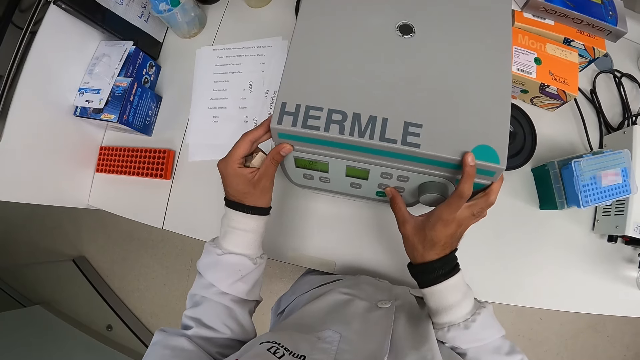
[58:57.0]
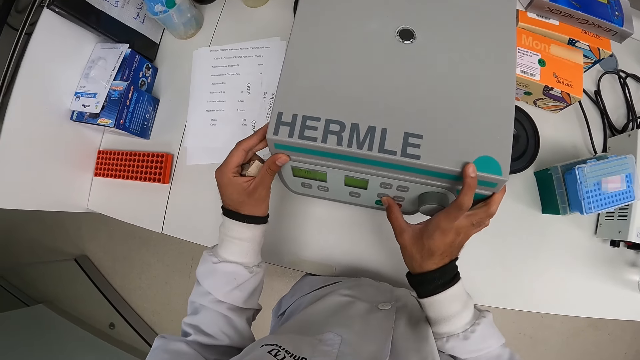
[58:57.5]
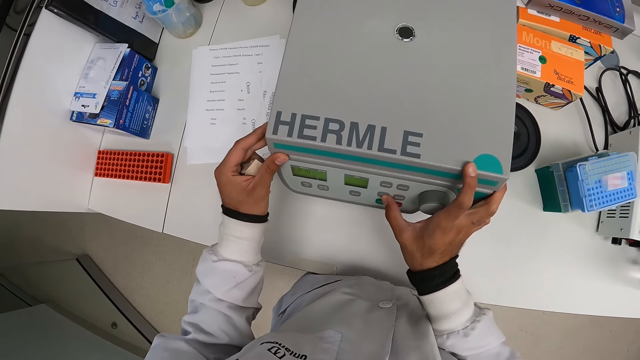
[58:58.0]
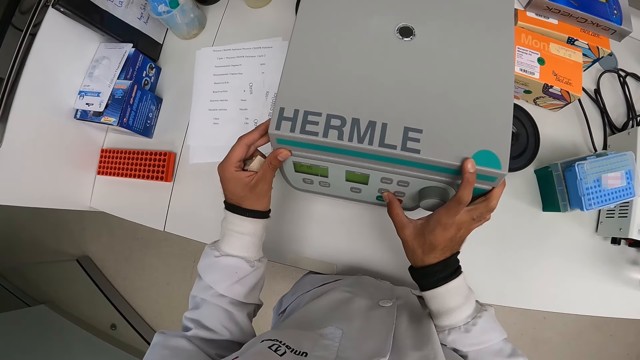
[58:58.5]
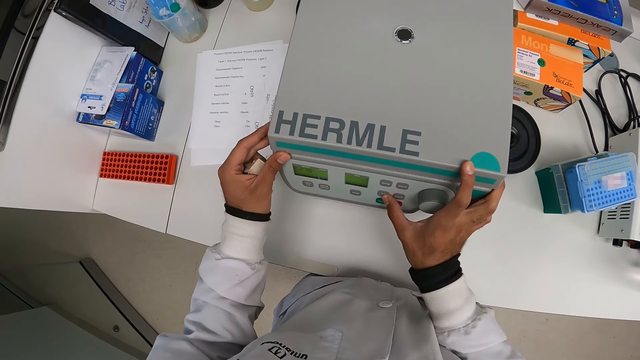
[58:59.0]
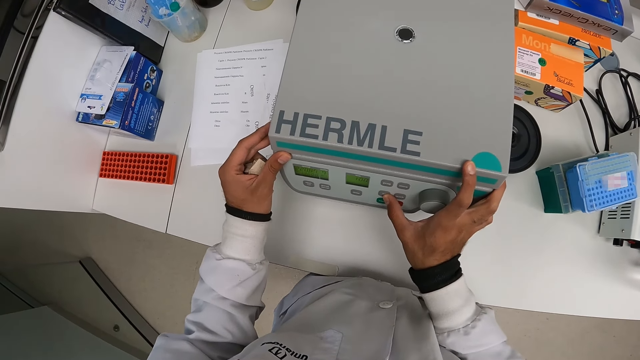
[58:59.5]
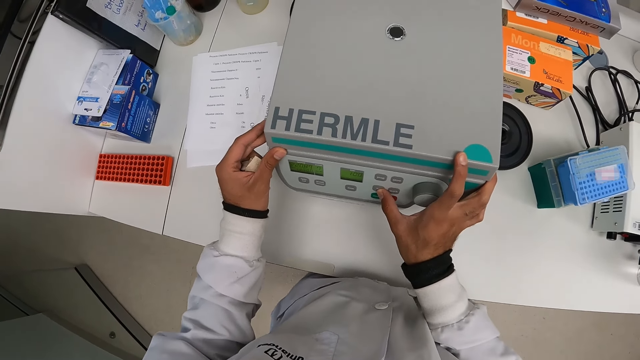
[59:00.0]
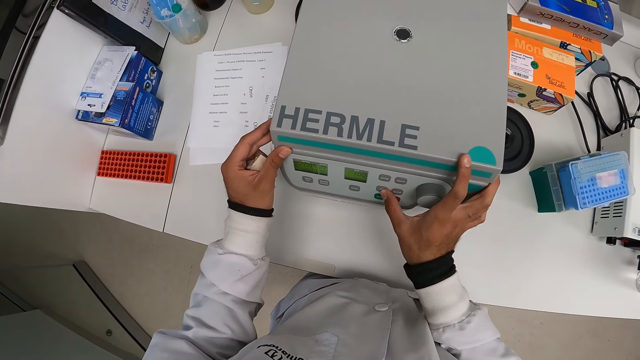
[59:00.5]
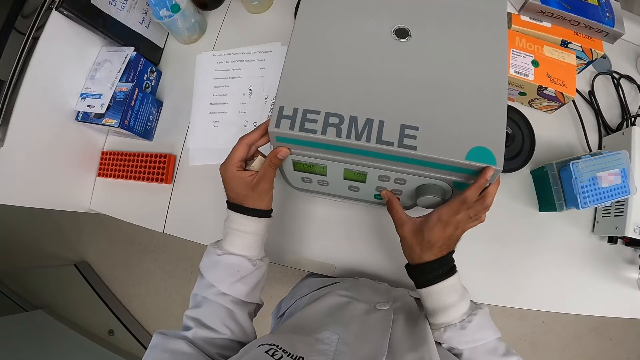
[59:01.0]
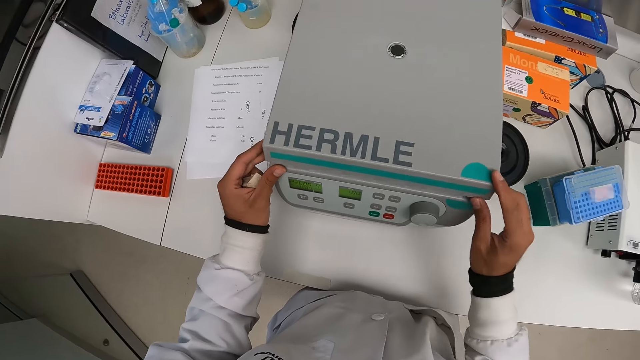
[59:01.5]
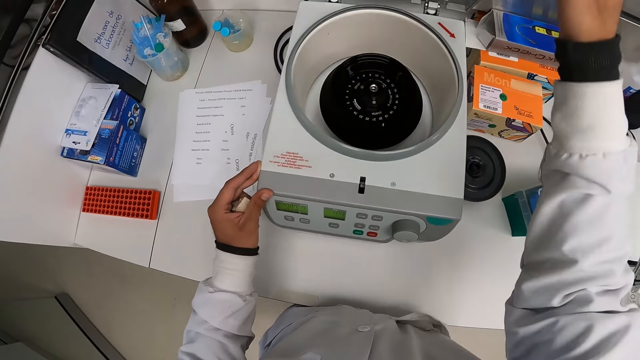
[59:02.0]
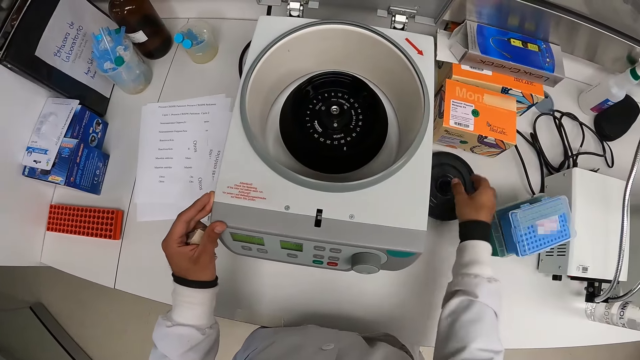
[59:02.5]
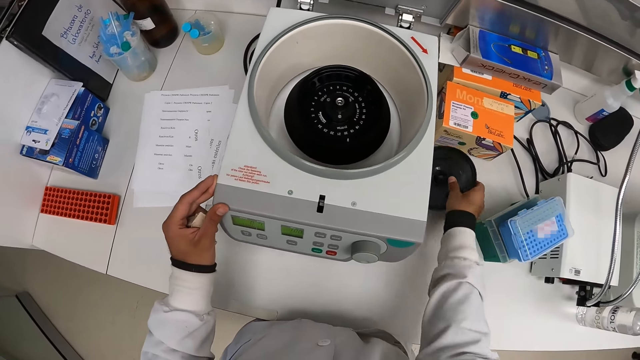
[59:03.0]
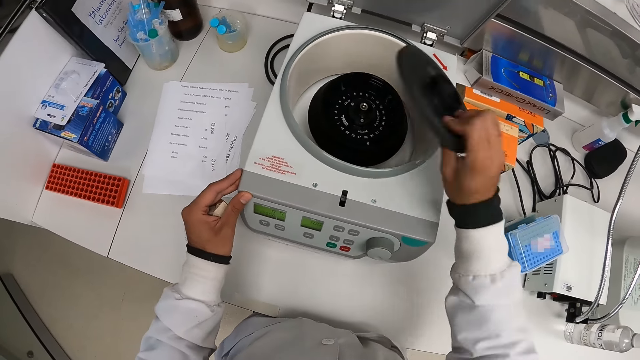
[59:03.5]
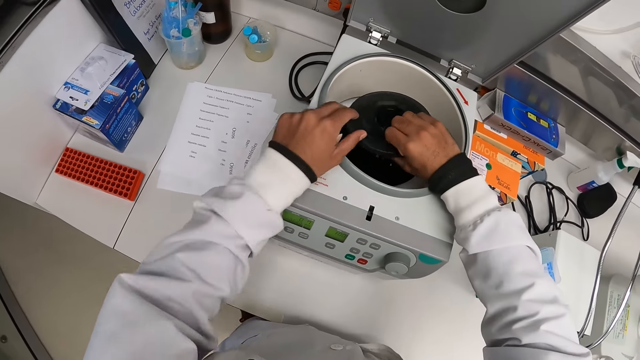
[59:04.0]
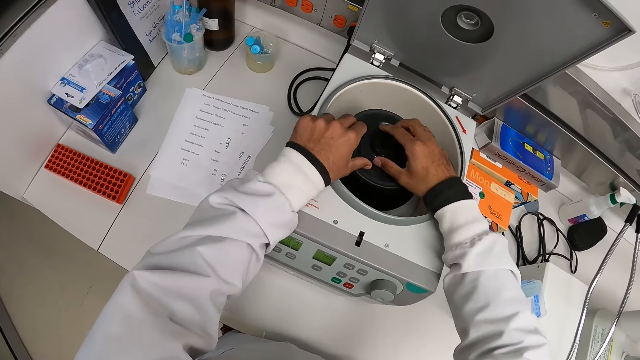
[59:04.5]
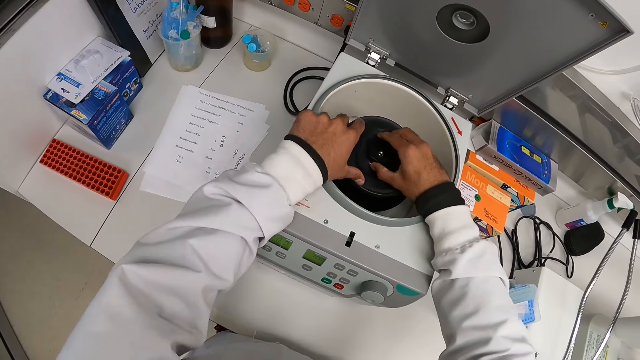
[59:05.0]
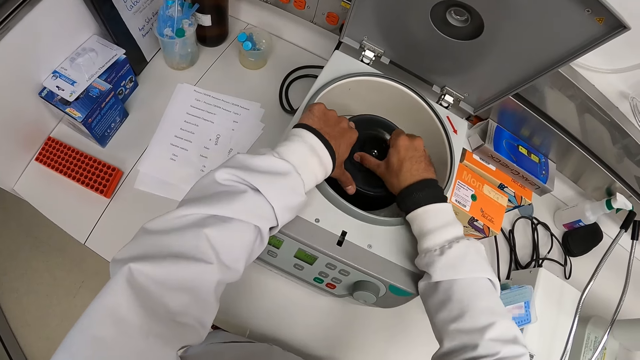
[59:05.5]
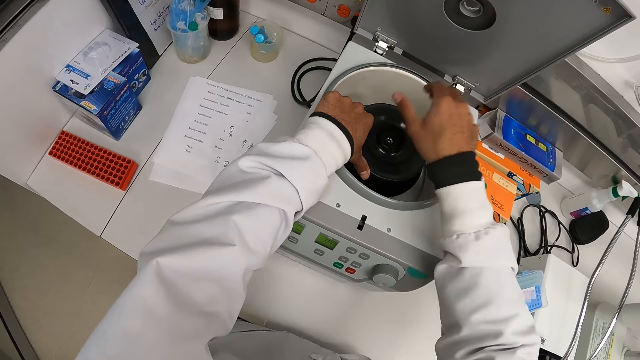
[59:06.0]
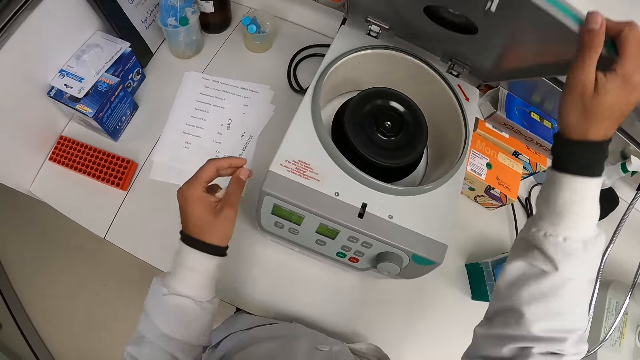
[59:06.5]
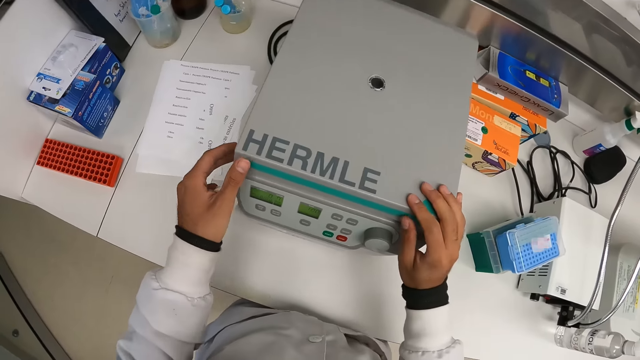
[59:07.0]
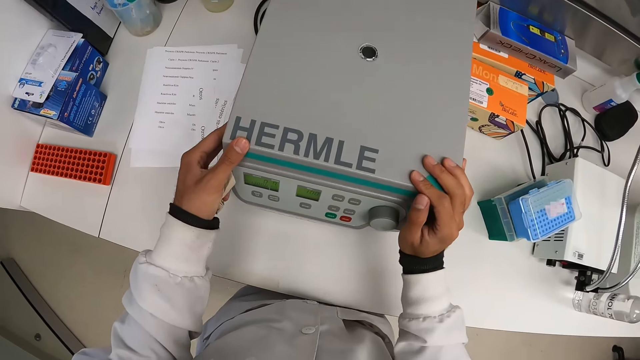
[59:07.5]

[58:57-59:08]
The camera wearer opens the centrifuge on the table with his right hand. He picks up a centrifuge case from the table with his right hand. He puts the centrifuge case in the centrifuge on the table with his right hand. He tightens the centrifuge case in the centrifuge on the table with both hands. He drops the machine cover. He closes the centrifuge on the table with his right hand.

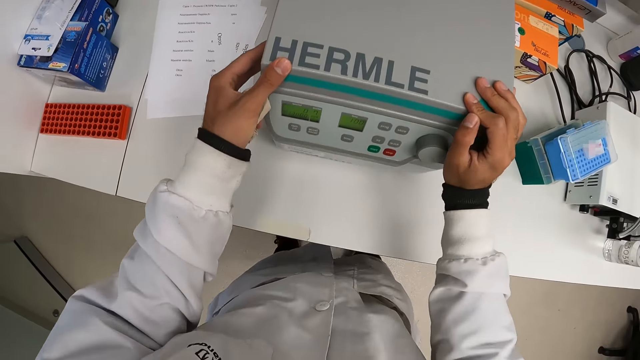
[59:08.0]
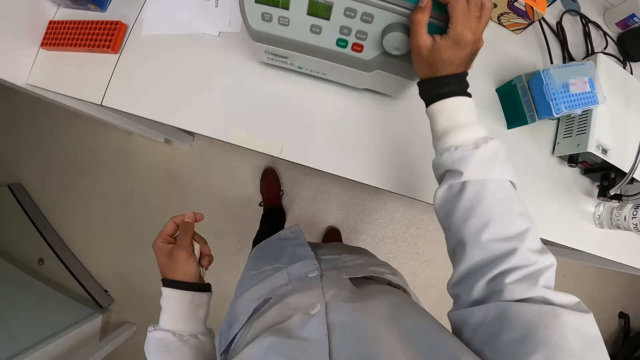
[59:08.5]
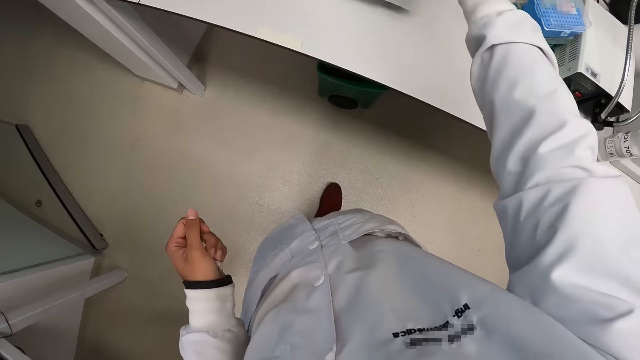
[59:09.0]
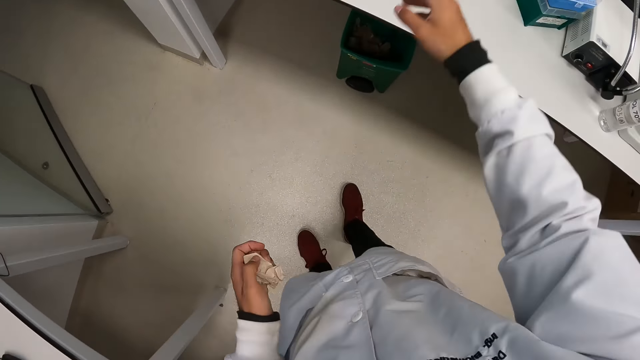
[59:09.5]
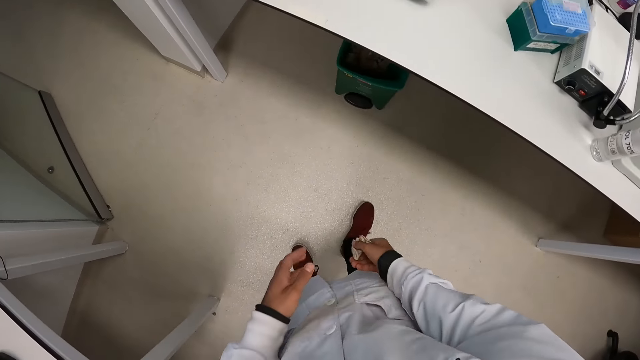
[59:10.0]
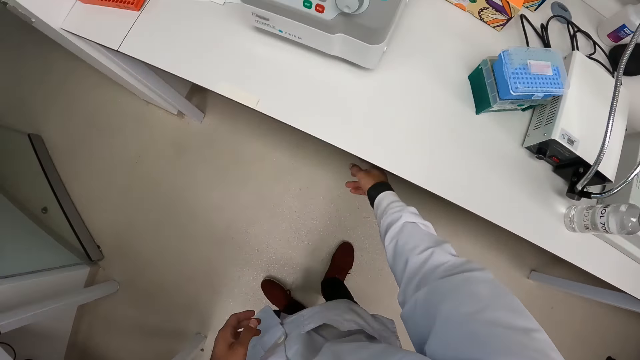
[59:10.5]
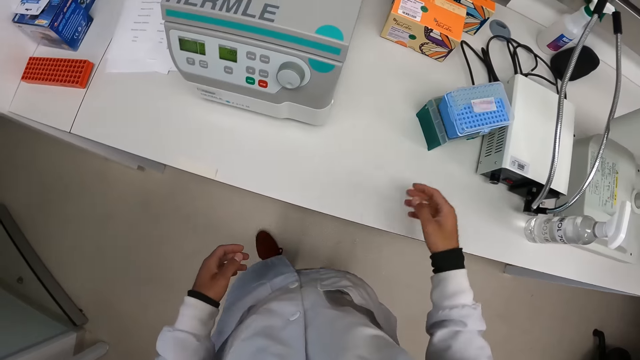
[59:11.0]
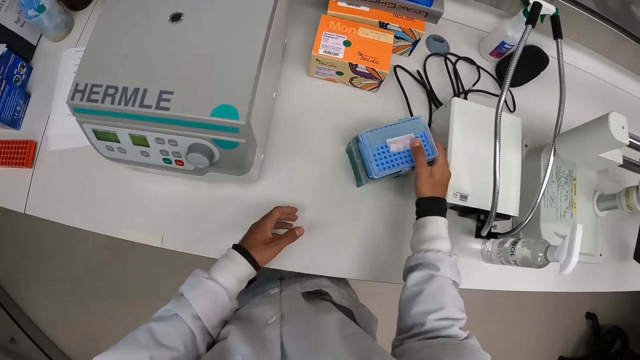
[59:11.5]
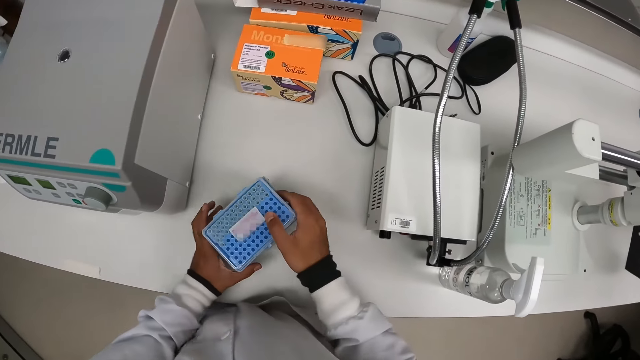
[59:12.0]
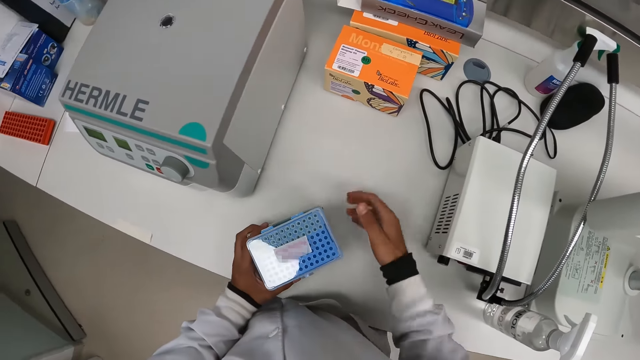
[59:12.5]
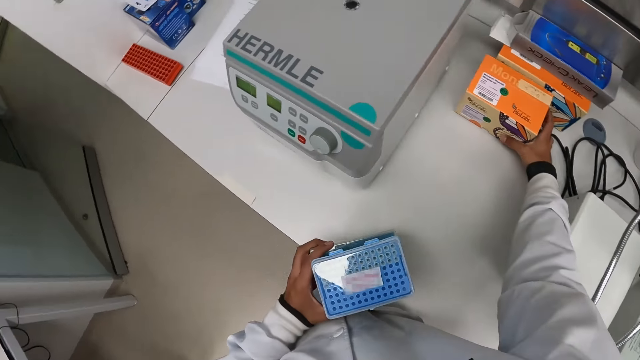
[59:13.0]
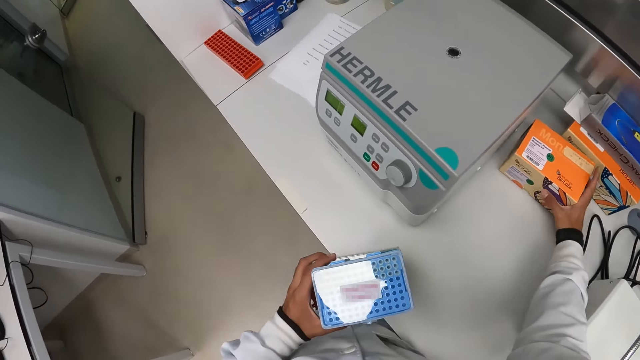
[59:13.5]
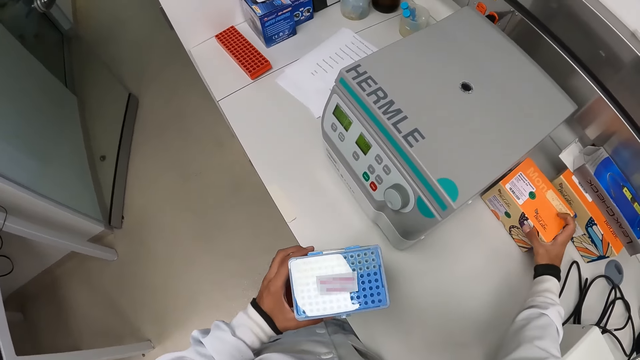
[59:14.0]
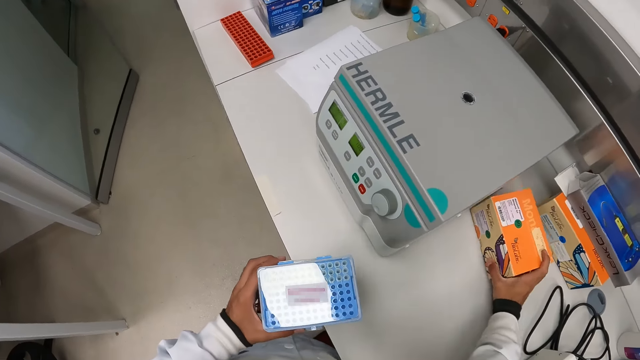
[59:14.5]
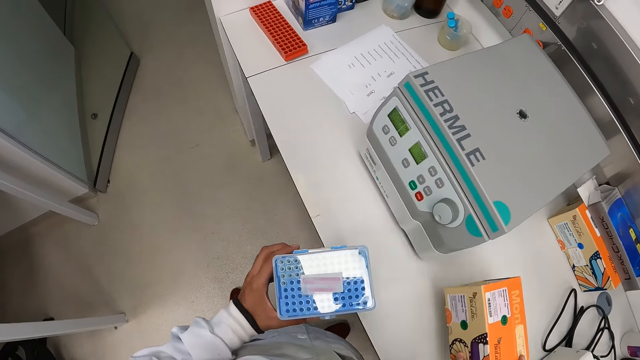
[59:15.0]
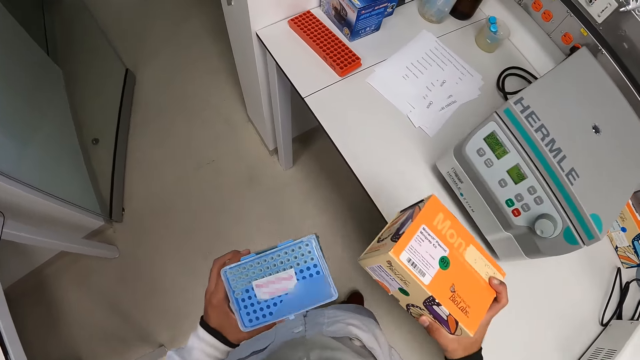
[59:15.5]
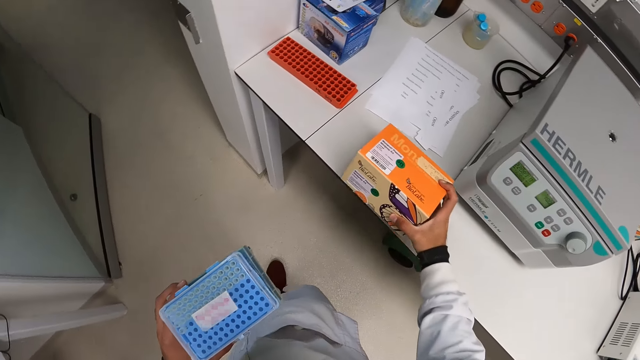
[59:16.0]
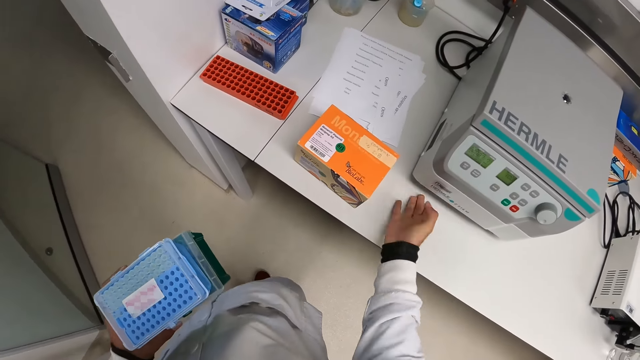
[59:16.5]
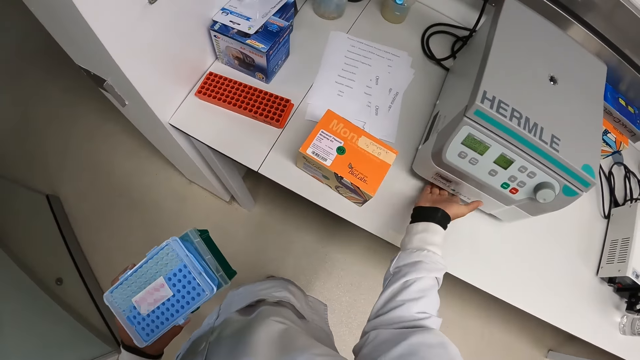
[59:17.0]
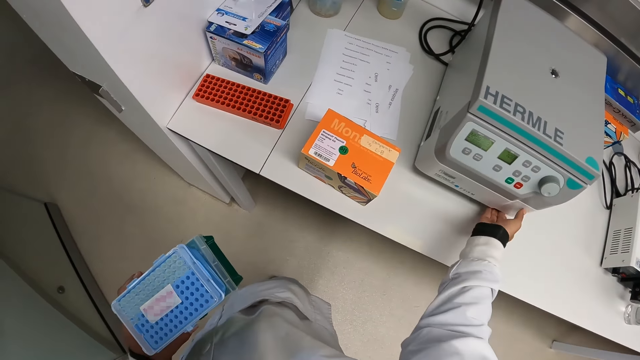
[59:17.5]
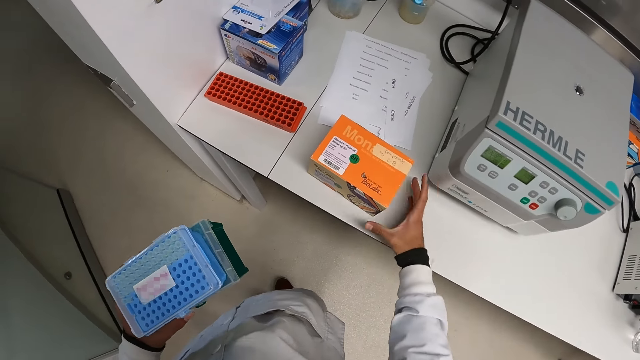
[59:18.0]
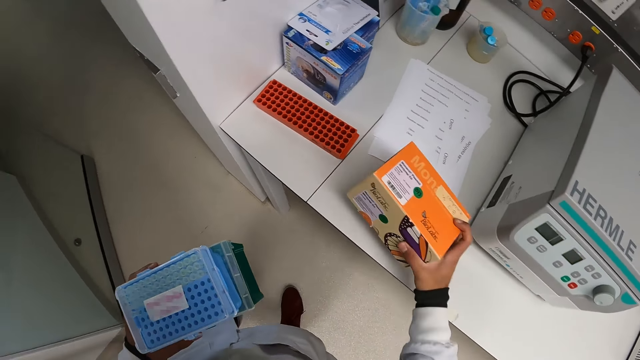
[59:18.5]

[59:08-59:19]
The camera wearer holds the centrifuge on the table with both hands. He holds the paper with the other hand. He passes the paper from his left hand to his right hand. He throws the paper on the floor with his right hand. He adjusts a plastic box. He moves a centrifuge tube rack on the table with his right hand. He holds the centrifuge tube rack on the table with both hands. He picks up the centrifuge tube rack from the table with his left hand. He picks up a carton of centrifuge tube from the table with his right hand. He drops the carton of centrifuge tube on the table with his right hand. He switches on the centrifuge on the table with his right hand. He picks up the carton of centrifuge tube from the table with his right hand.
